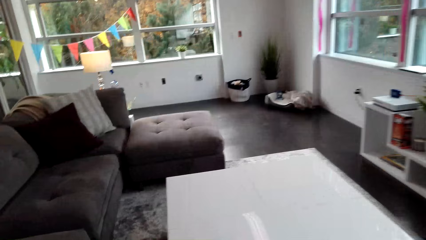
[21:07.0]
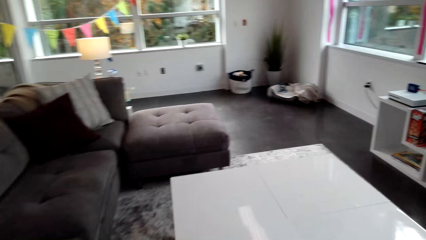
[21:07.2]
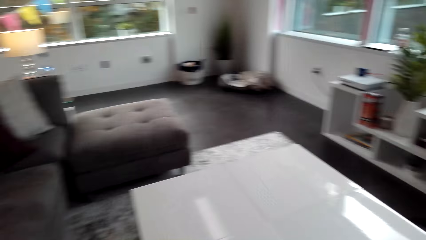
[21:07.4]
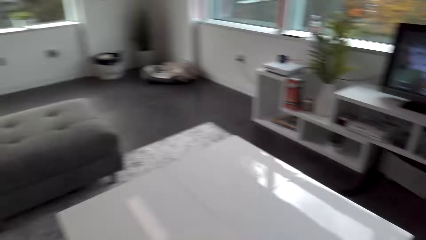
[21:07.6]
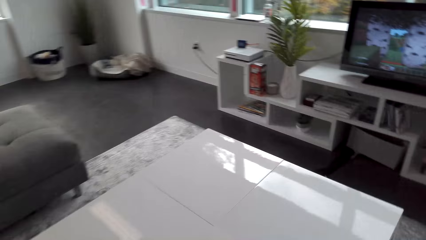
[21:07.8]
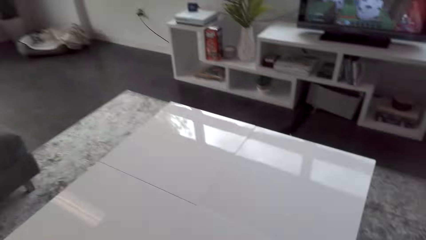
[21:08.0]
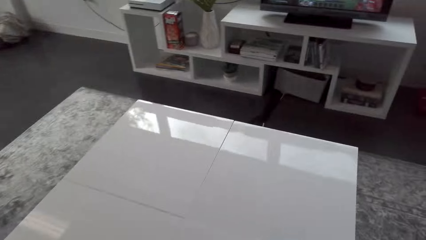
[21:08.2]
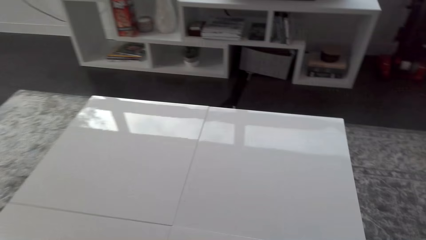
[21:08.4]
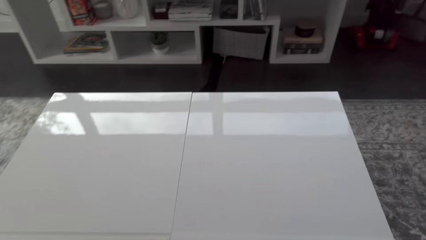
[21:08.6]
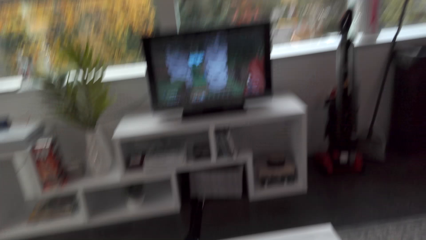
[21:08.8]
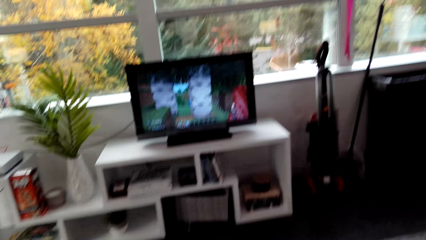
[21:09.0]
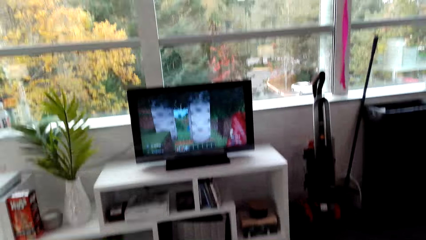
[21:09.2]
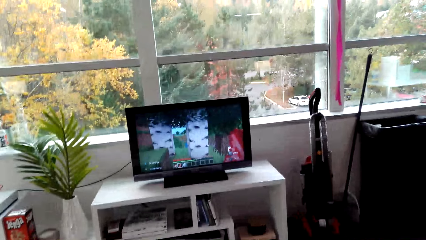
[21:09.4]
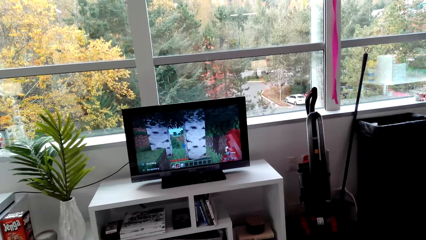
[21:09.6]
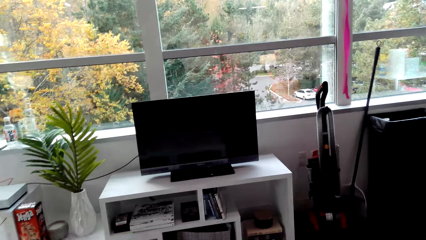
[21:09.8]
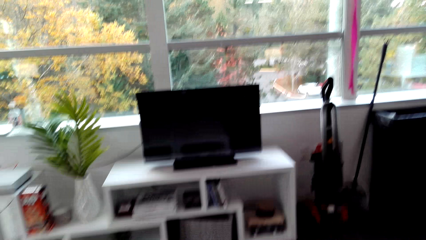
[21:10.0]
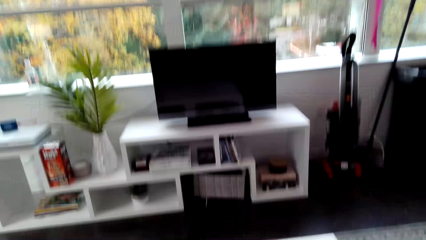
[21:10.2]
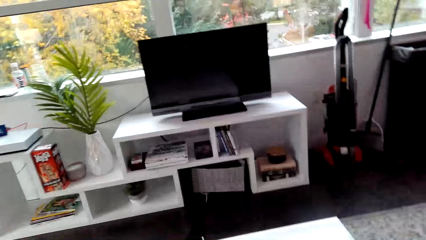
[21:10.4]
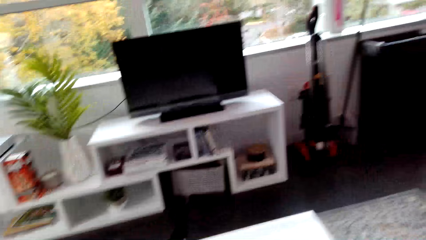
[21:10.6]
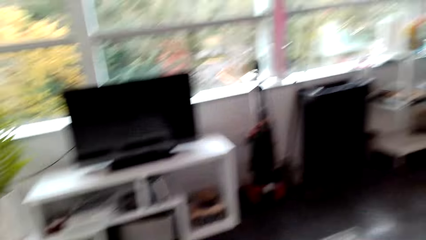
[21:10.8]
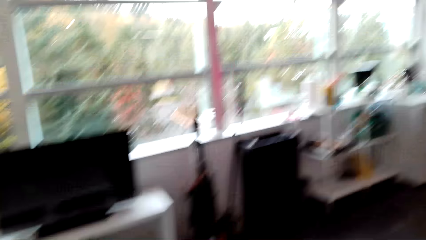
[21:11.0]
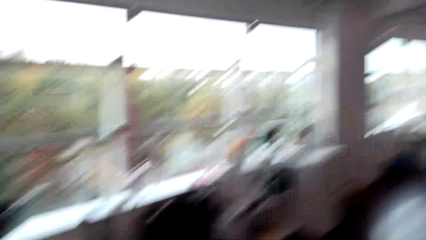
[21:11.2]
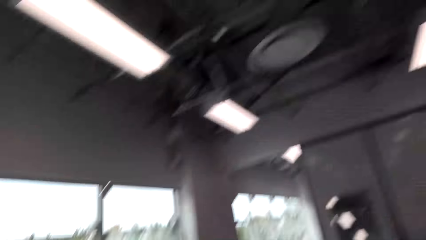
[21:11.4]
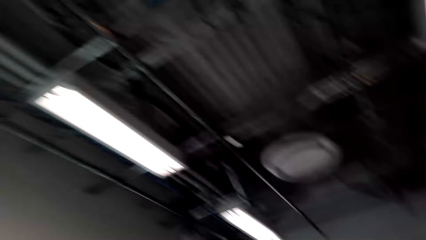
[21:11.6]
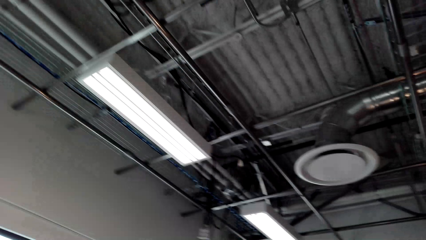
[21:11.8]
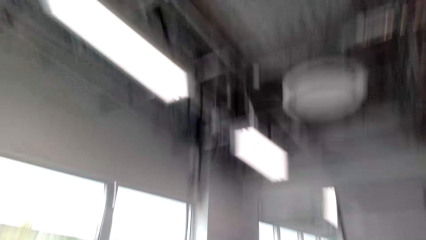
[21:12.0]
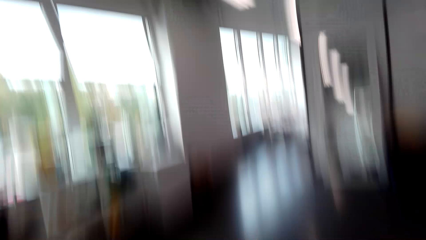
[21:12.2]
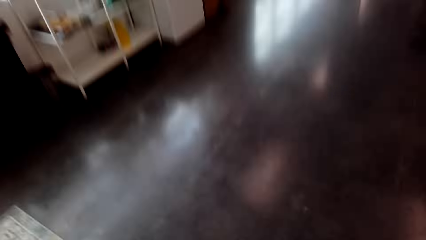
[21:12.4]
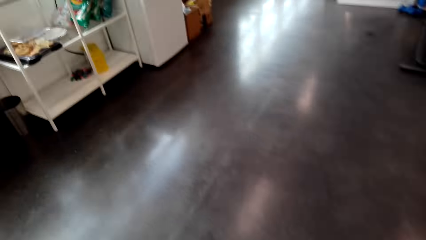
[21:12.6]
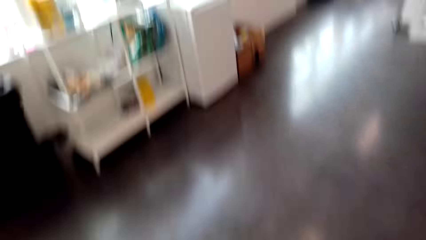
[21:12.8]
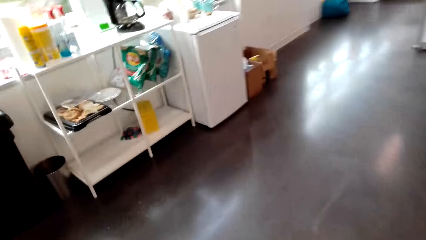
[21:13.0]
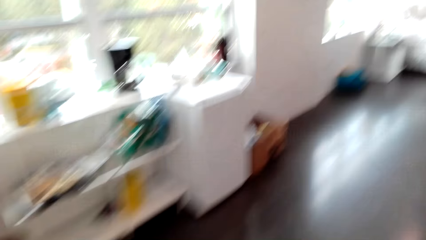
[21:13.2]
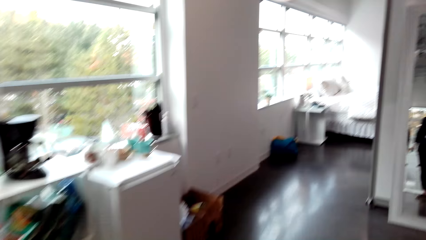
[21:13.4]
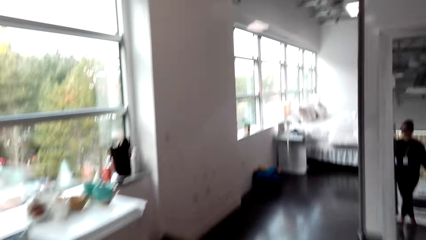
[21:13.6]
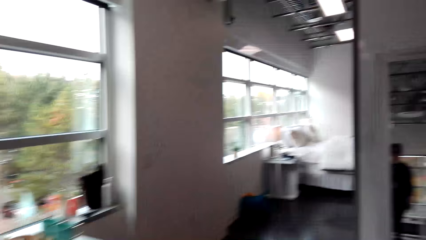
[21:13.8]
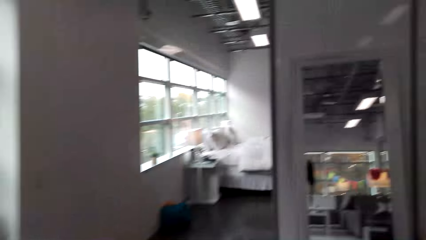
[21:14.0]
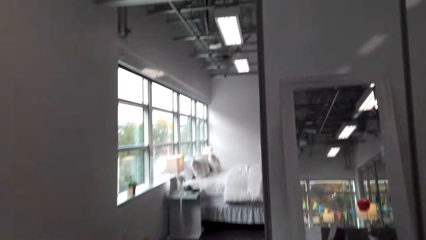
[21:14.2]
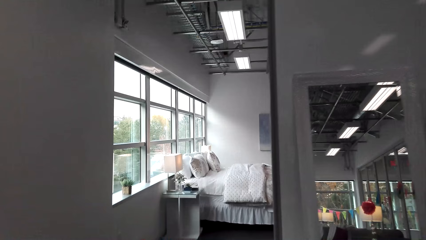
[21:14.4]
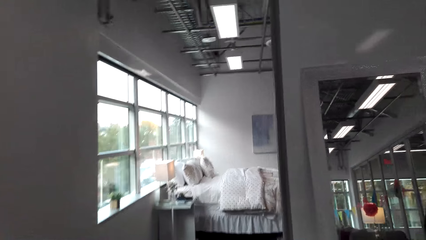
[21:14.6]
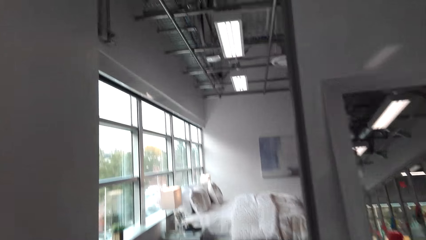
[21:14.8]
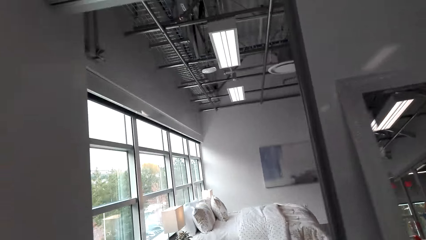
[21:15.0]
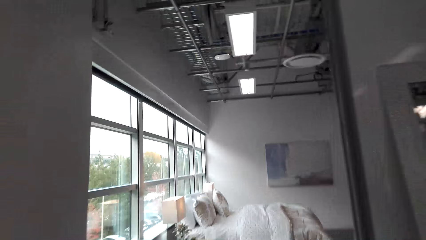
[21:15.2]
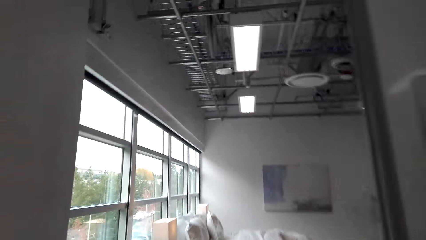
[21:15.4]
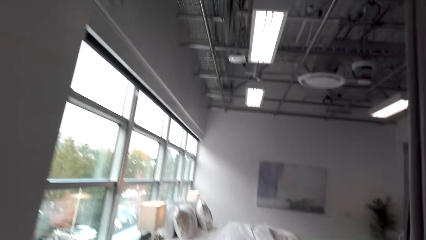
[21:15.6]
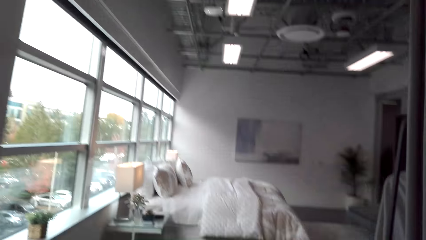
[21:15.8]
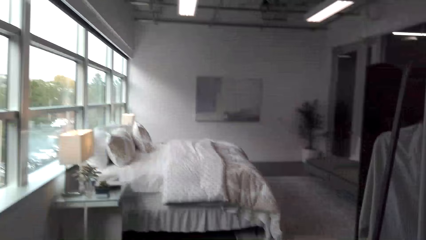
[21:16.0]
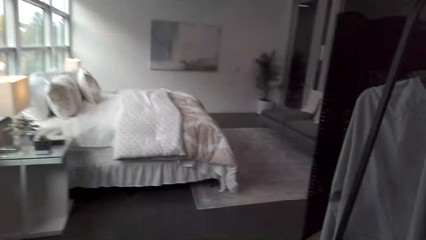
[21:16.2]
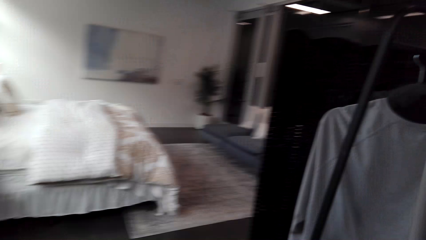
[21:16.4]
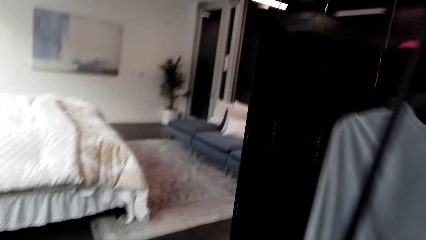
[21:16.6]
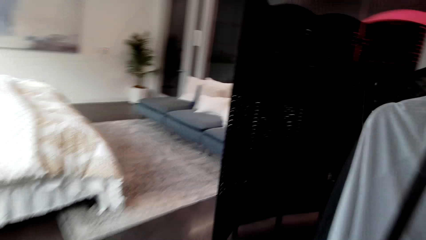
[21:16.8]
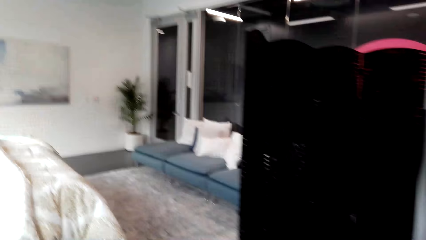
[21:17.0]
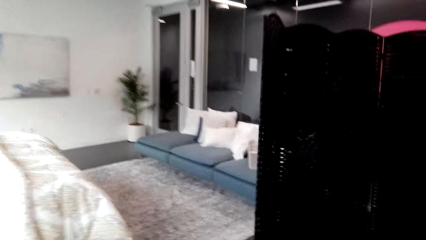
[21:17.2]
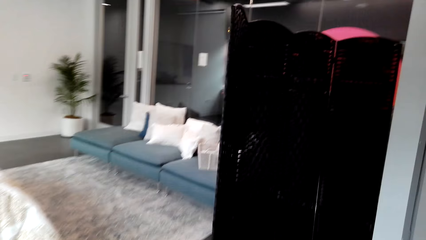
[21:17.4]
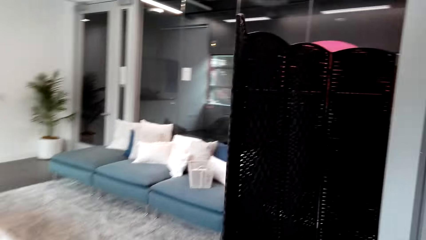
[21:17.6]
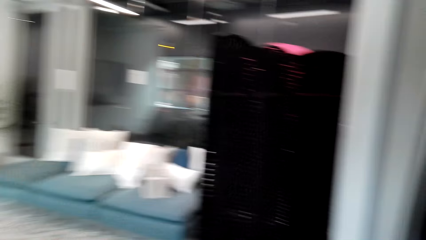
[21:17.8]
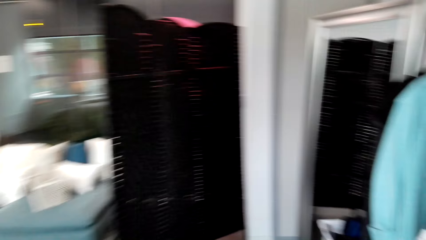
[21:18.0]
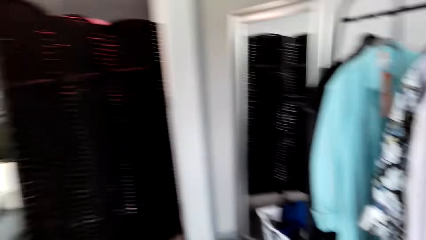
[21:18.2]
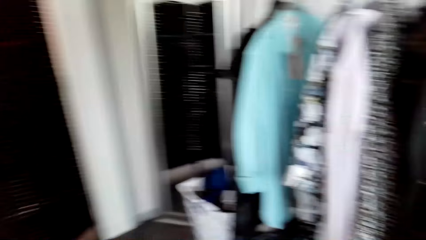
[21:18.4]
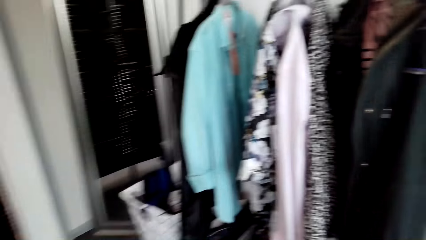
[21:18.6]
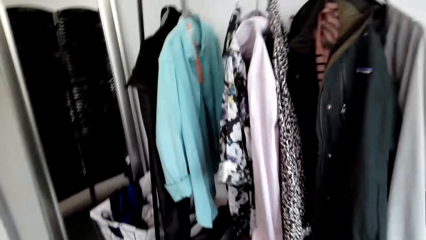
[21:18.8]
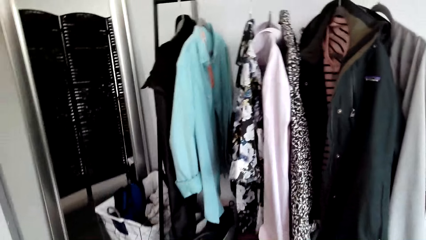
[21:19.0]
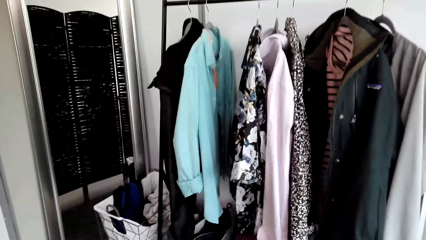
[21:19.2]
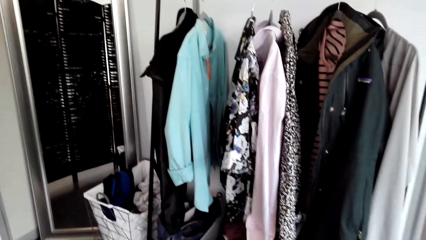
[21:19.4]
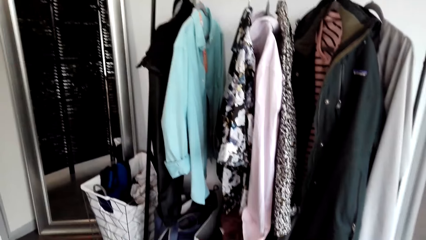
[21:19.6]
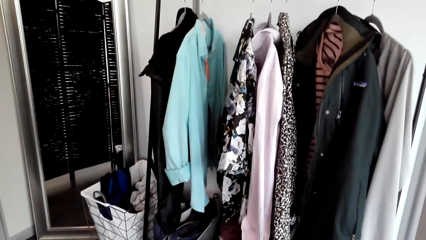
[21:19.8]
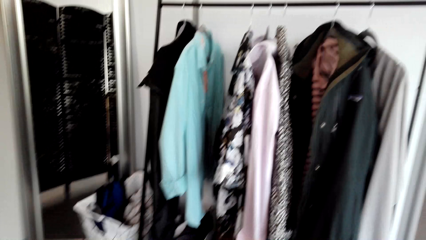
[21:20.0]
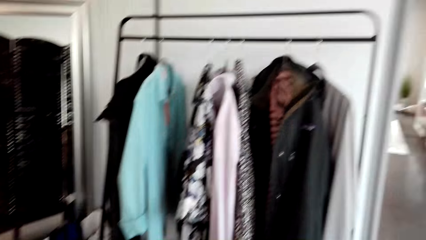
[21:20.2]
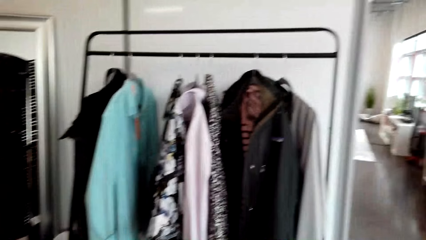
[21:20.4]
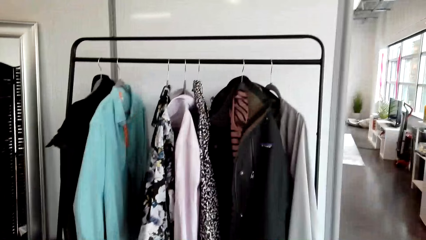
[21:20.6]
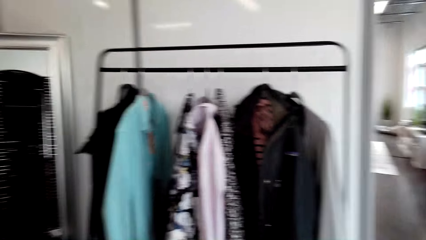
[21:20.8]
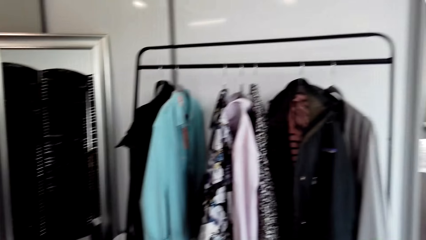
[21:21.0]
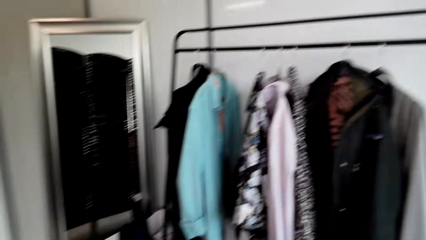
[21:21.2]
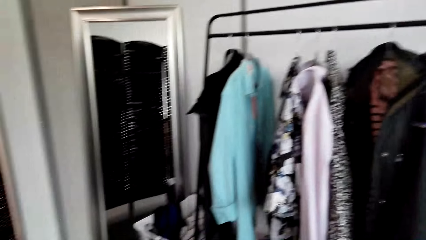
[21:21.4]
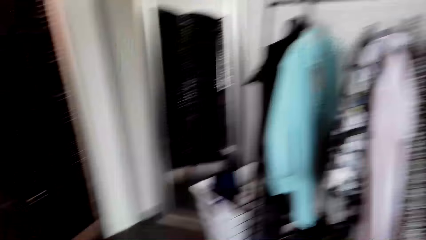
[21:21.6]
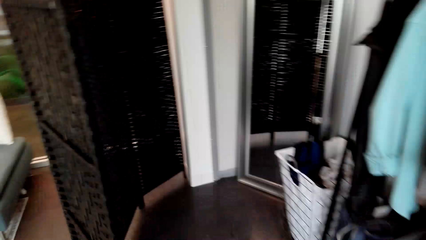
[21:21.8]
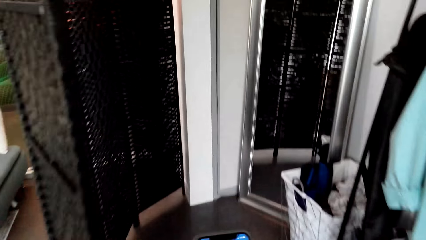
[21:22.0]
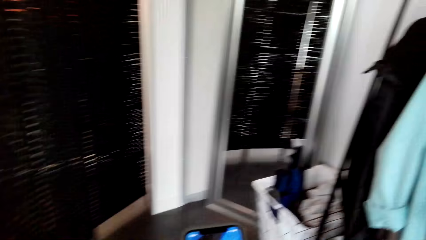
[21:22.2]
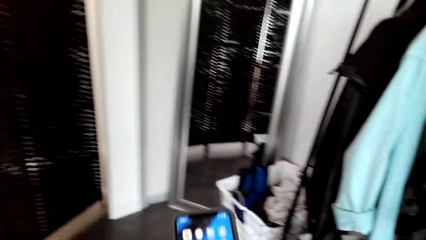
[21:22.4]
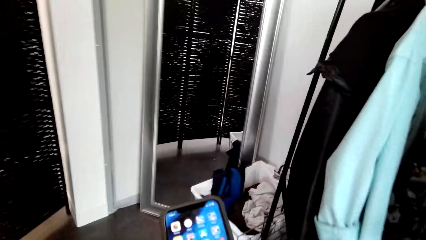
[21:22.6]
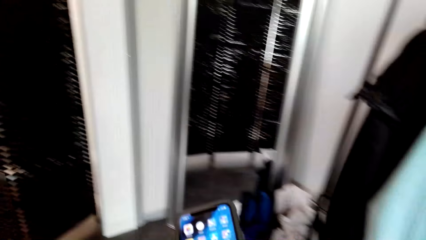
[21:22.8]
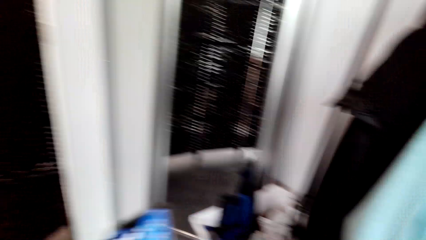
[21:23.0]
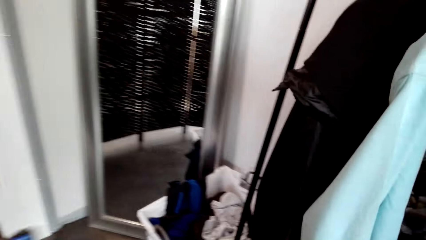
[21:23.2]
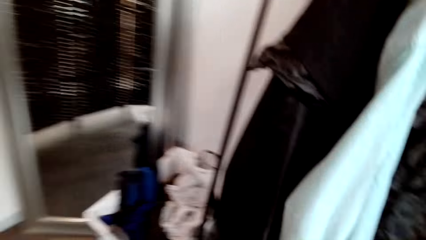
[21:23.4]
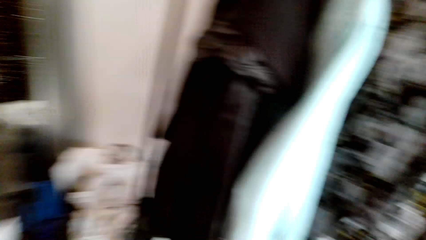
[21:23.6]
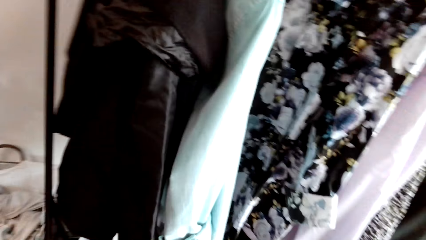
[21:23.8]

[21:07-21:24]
The camera wearer switches off the television. They move around the room.
